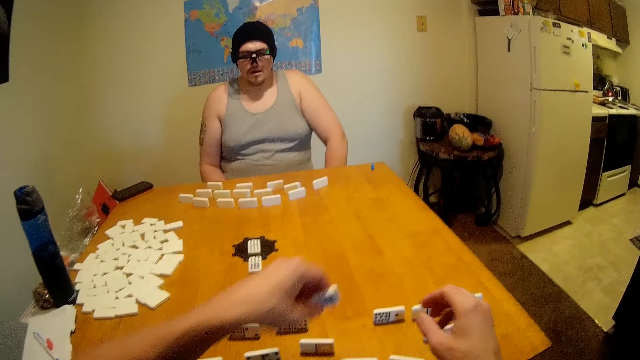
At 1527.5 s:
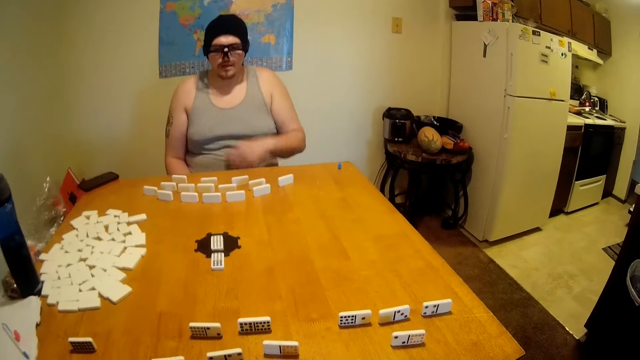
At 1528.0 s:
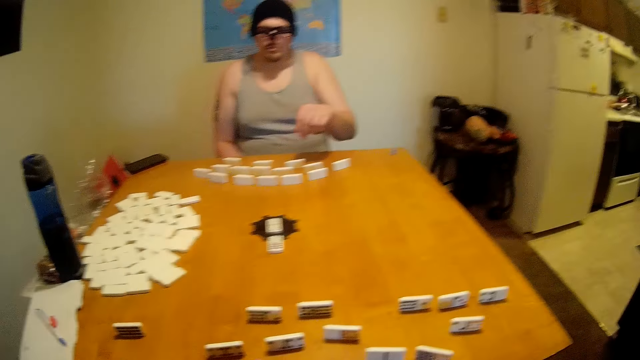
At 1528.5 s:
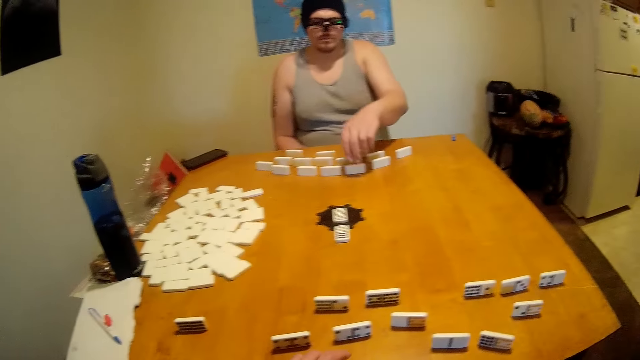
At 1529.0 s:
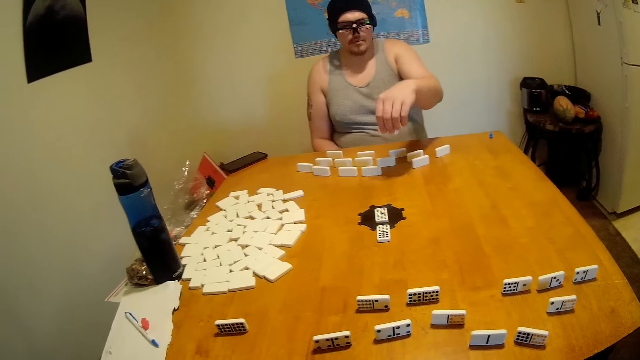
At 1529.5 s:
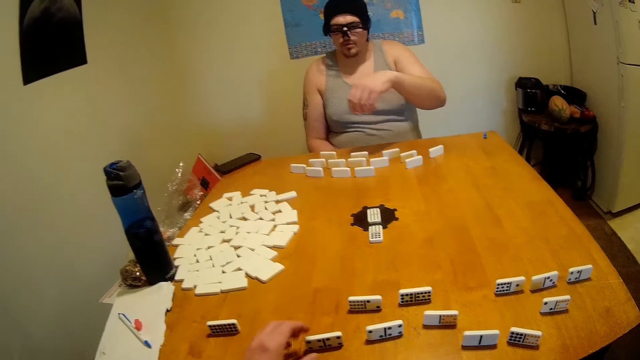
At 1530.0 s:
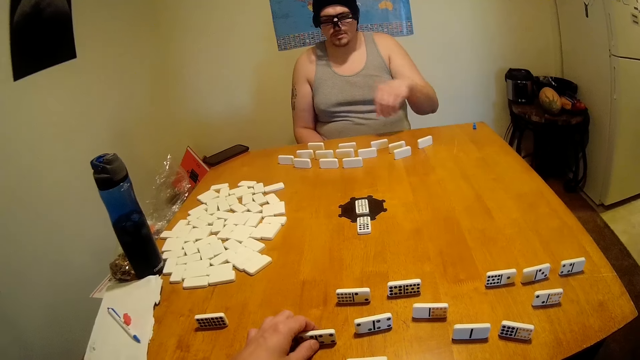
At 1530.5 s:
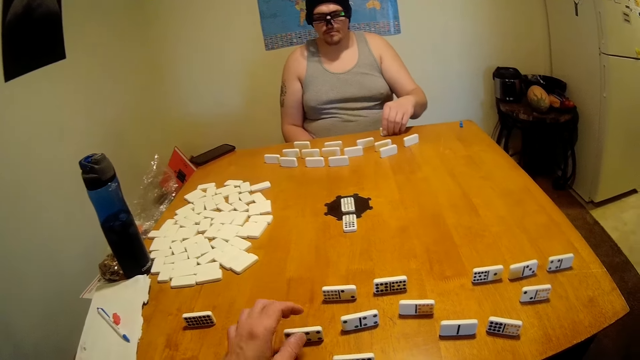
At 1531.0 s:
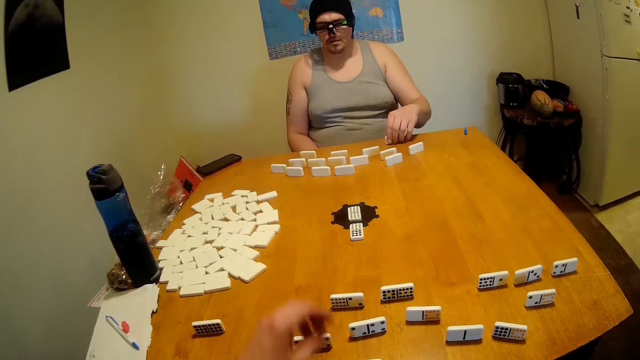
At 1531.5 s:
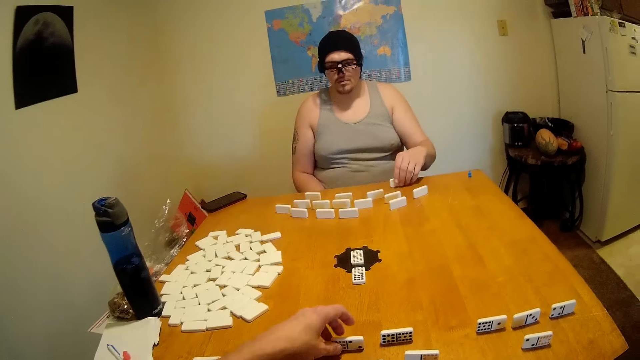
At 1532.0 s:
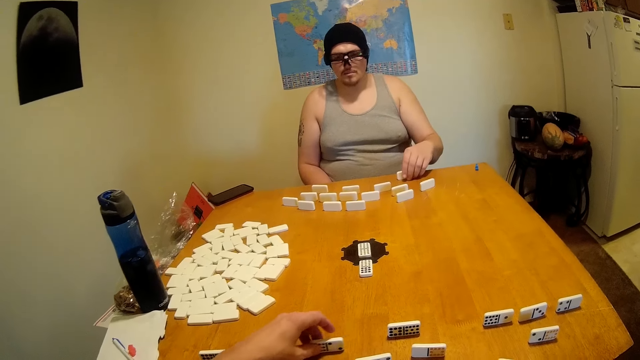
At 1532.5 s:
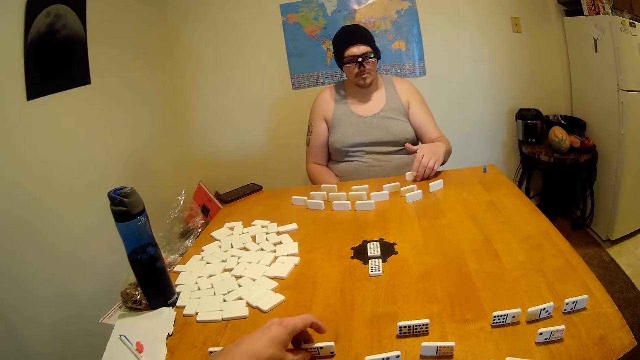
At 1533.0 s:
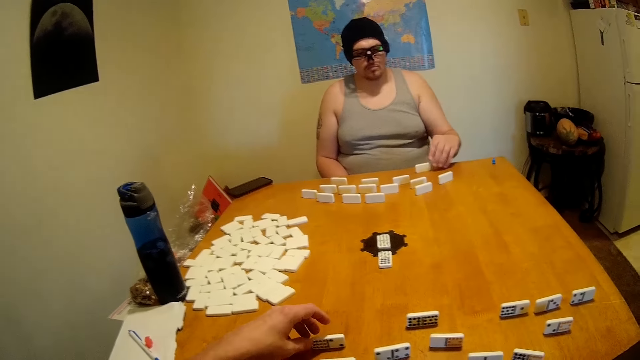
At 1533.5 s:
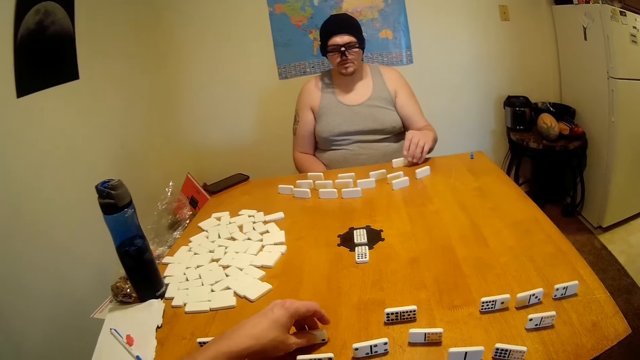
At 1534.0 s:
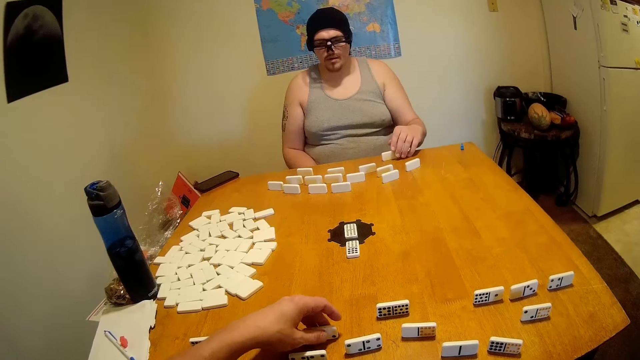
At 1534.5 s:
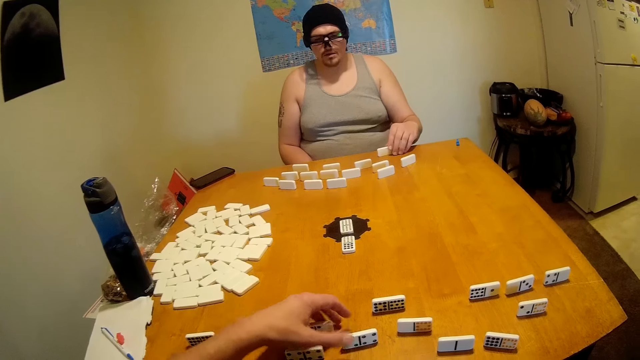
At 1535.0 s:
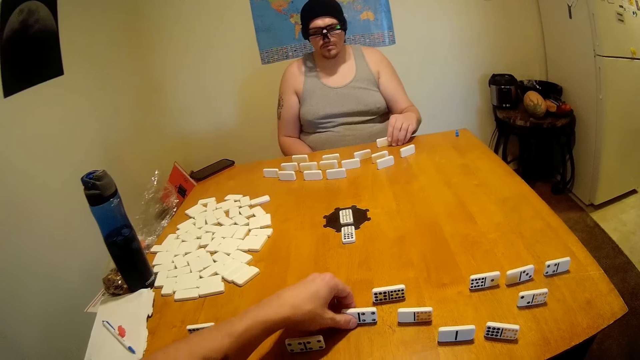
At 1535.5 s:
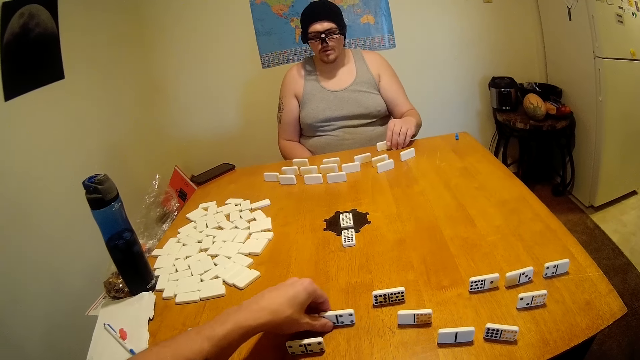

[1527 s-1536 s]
The camera wearer lifts a tile or domino from the table. A man lifts a tile from the table and places the tile on the table. The camera wearer places a domino beside the other. They move a tile on the table.

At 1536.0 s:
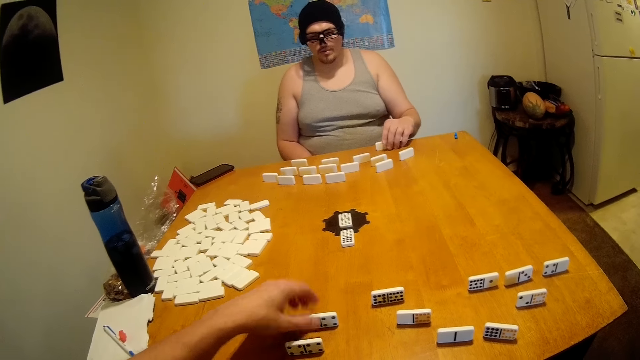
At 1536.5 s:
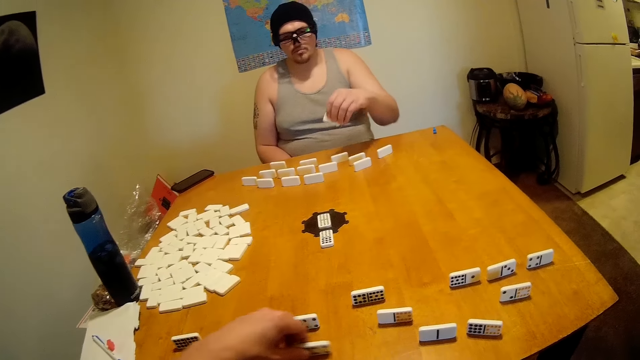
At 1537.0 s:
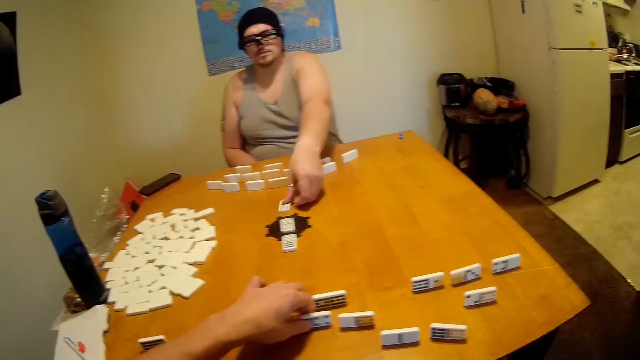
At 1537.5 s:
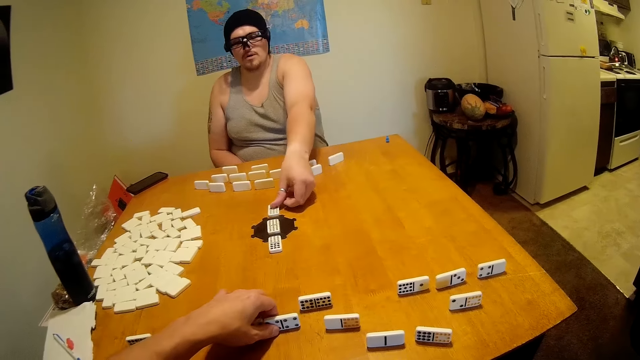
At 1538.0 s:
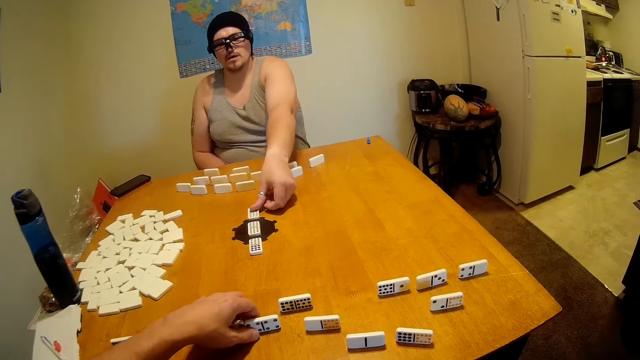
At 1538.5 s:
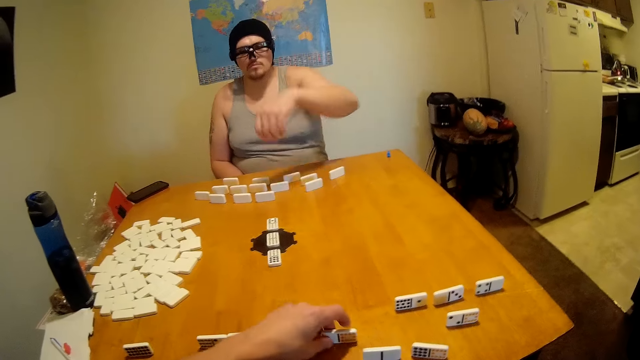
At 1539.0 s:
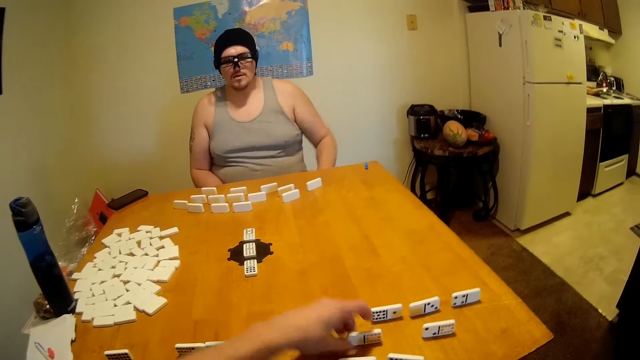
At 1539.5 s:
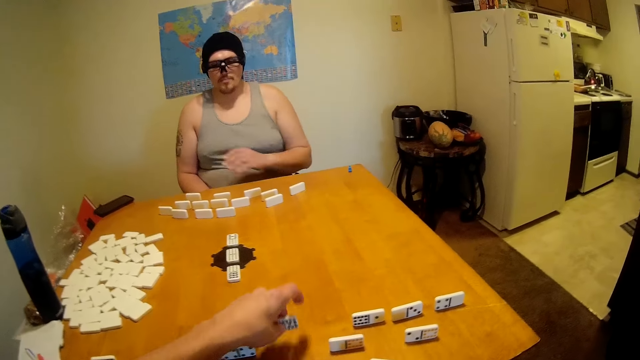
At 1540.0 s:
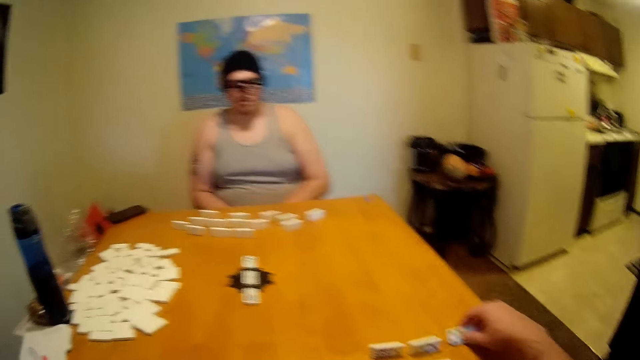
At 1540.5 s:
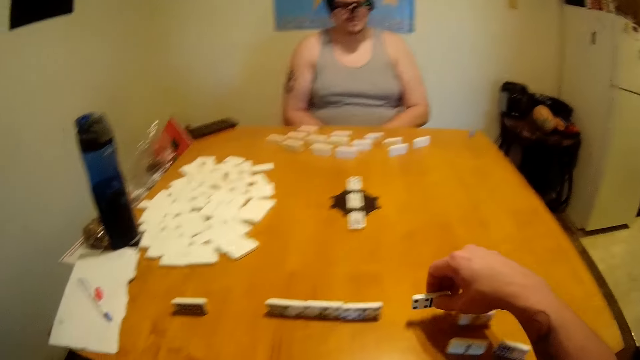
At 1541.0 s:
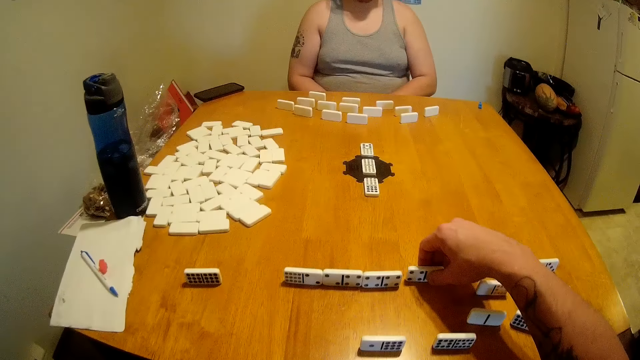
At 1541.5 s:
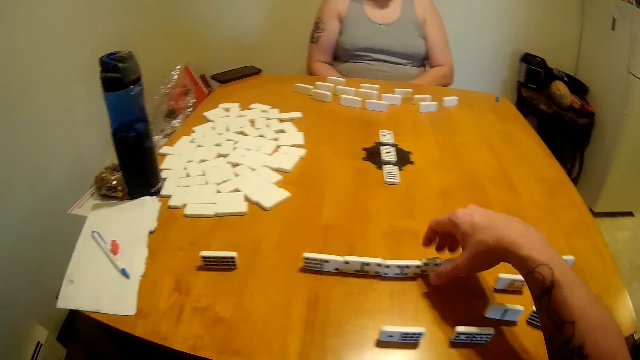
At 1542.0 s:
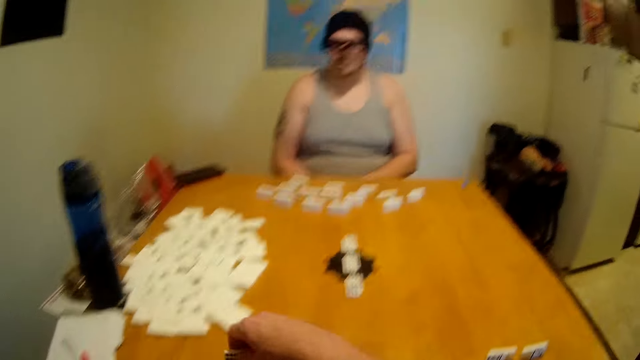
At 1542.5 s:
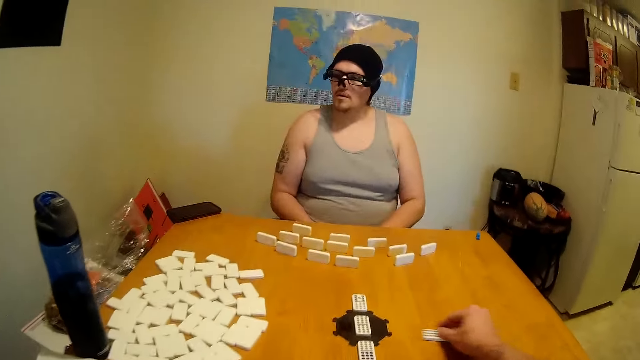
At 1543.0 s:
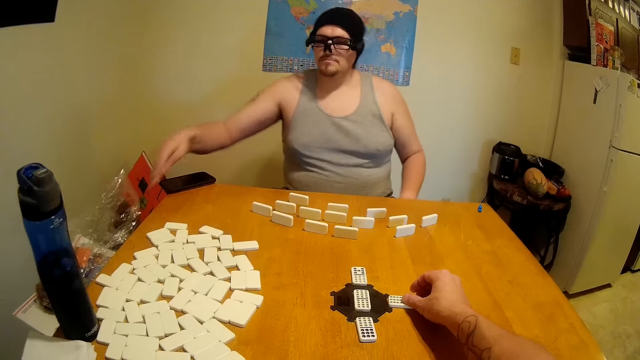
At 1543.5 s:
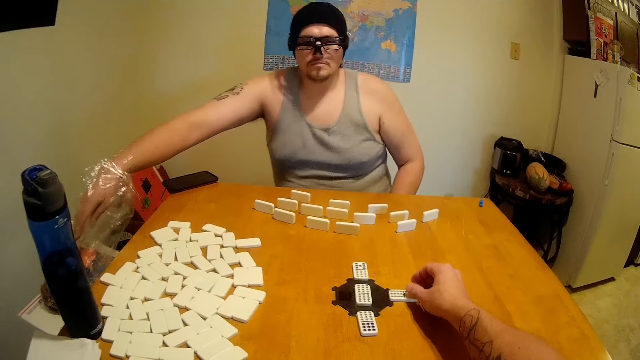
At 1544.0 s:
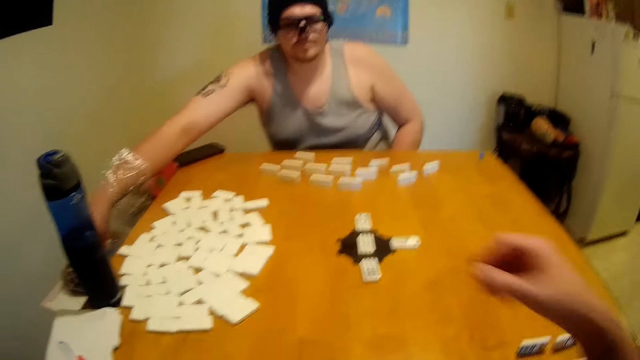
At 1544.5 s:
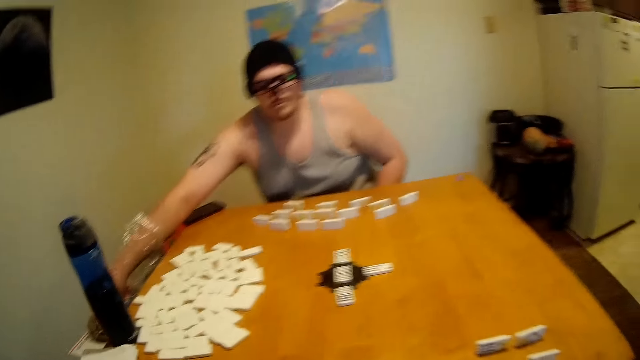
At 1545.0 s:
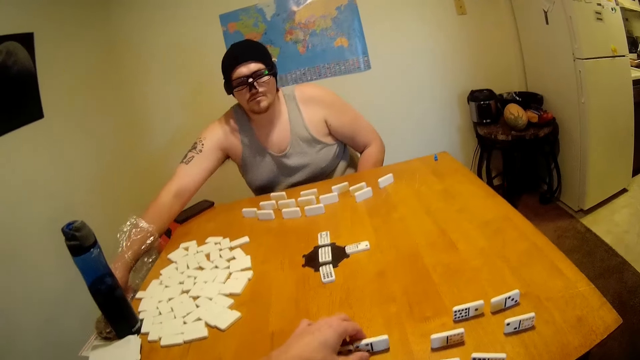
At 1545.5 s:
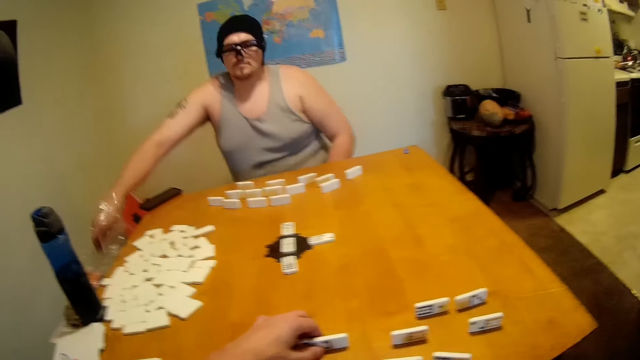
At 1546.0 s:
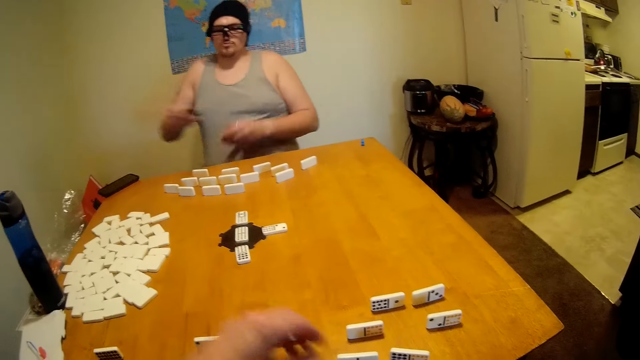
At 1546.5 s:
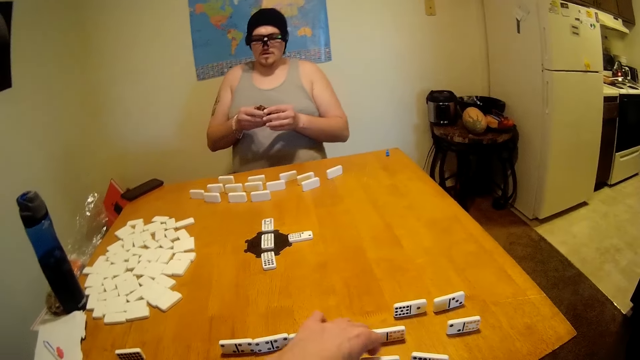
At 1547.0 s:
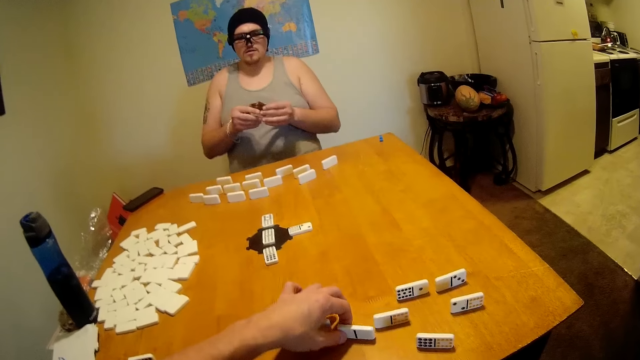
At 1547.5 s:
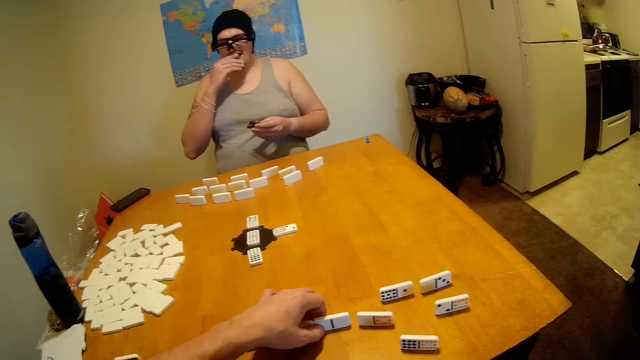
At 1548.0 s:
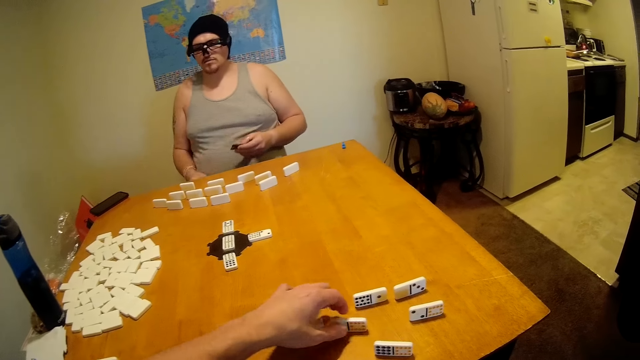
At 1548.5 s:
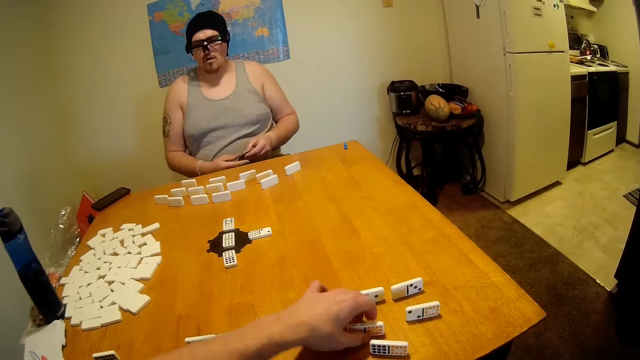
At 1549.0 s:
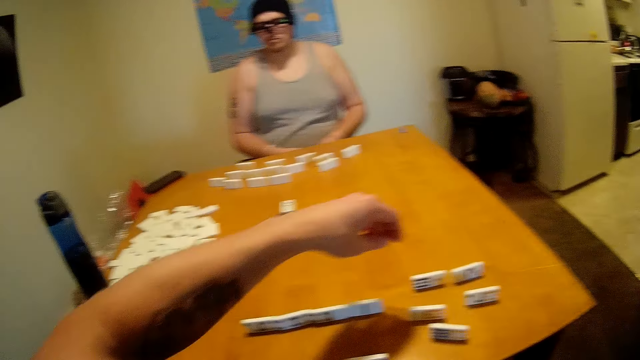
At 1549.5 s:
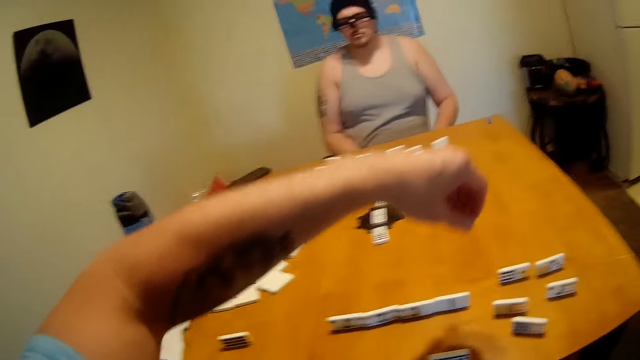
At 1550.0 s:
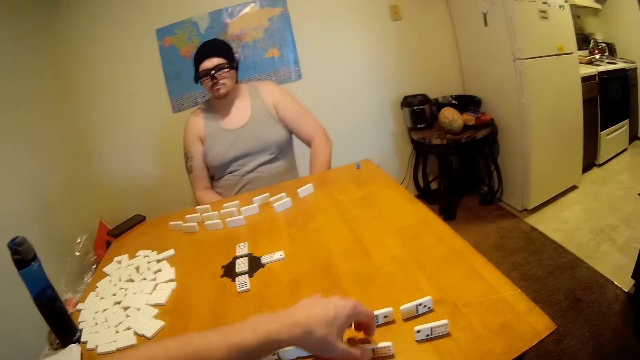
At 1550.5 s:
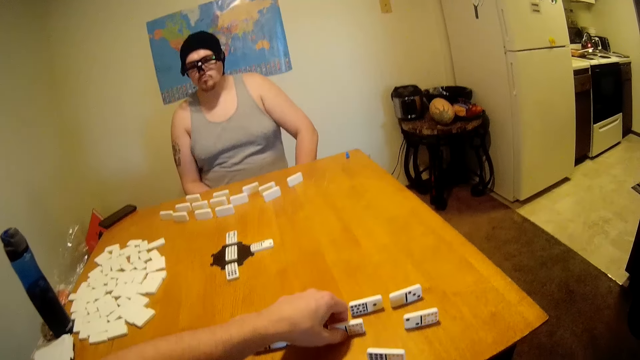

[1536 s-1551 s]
The camera wearer moves tiles or dominoes on the table. A man lifts a tile from the table and places the tile on a score keeper. The camera wearer moves a tile on the table. They lift a tile from the table, arrange a tile on the table, and place the domino along the rest. They place a tile on the score keeper and move a domino on the table. The man puts his hand on the plain bag. He lifts a snack from the plastic paper. The camera wearer arranges a tile on the table. The man eats the snack.
